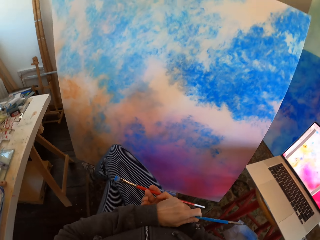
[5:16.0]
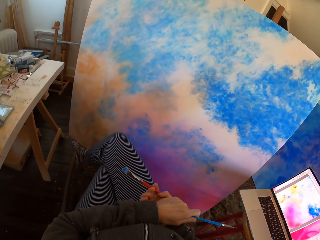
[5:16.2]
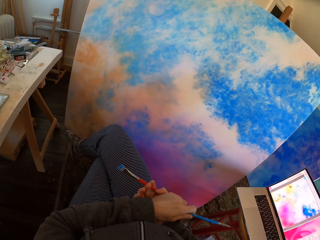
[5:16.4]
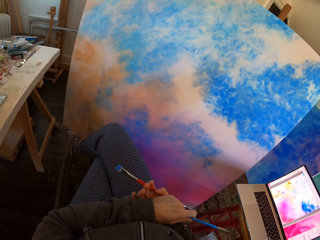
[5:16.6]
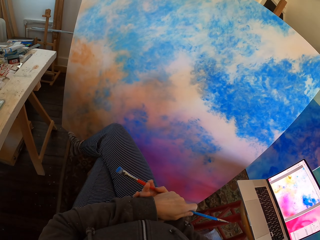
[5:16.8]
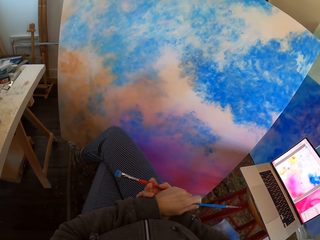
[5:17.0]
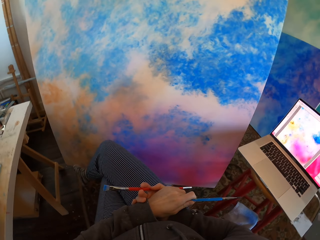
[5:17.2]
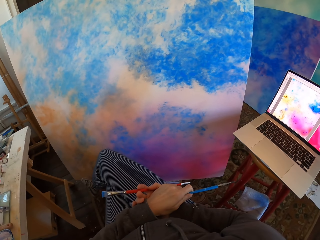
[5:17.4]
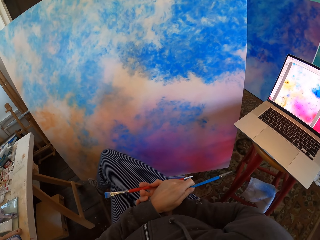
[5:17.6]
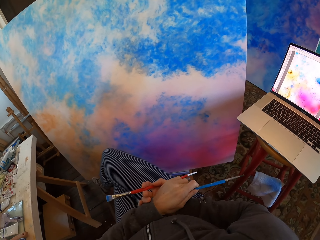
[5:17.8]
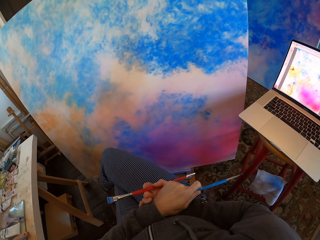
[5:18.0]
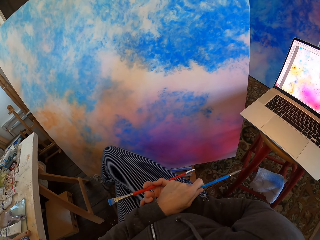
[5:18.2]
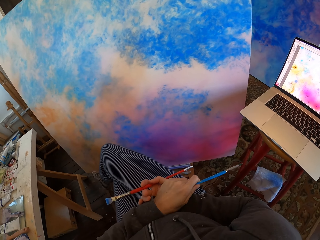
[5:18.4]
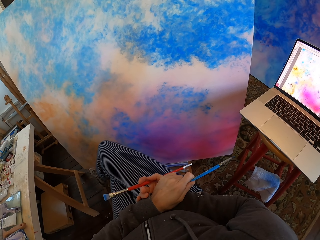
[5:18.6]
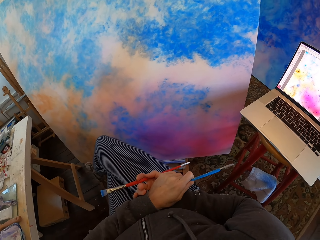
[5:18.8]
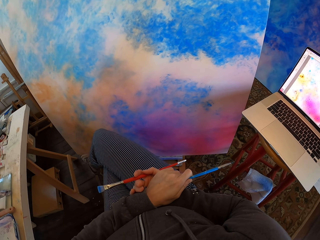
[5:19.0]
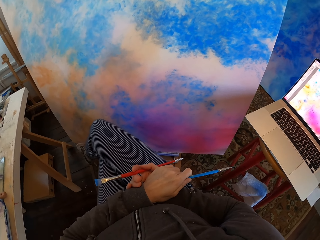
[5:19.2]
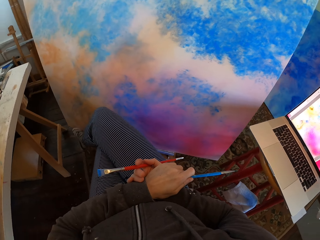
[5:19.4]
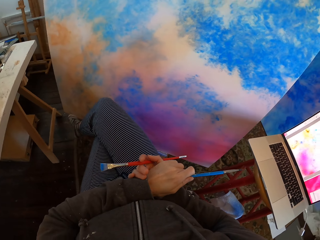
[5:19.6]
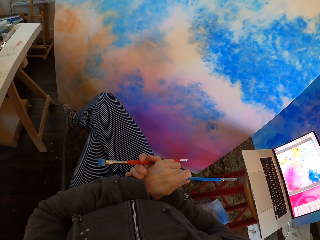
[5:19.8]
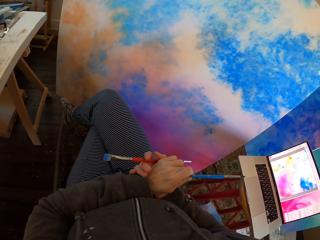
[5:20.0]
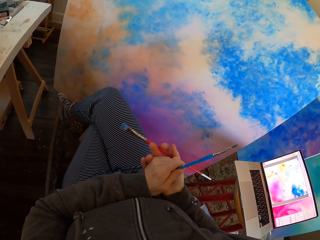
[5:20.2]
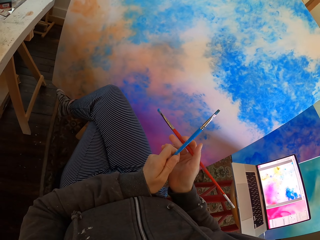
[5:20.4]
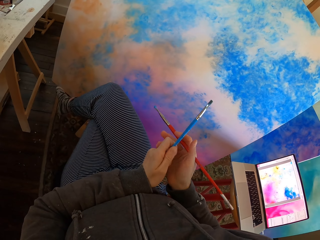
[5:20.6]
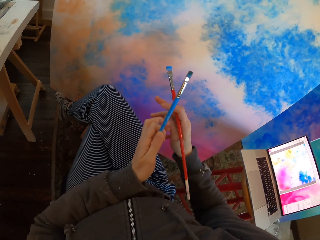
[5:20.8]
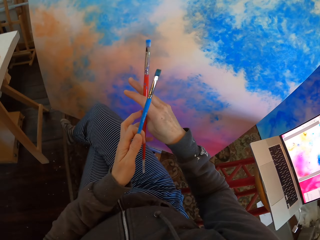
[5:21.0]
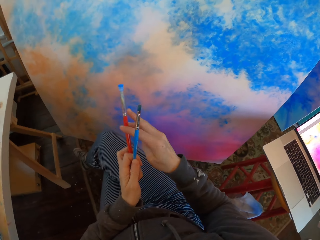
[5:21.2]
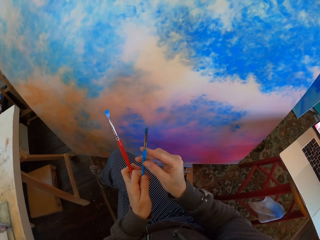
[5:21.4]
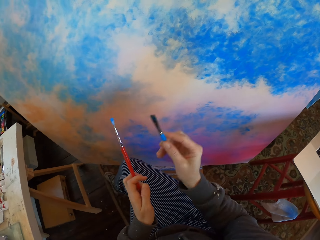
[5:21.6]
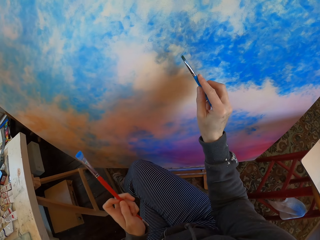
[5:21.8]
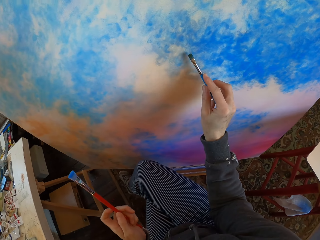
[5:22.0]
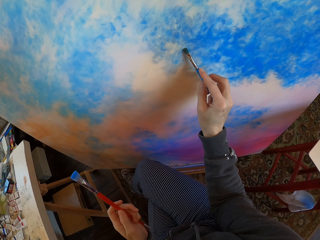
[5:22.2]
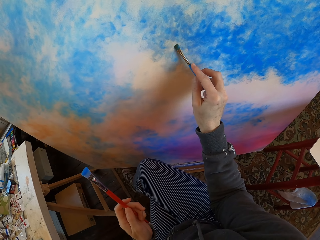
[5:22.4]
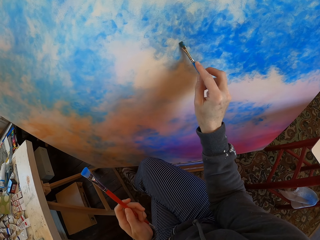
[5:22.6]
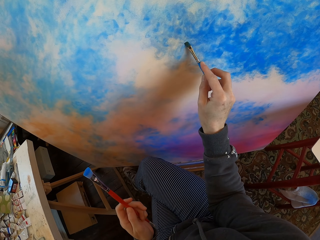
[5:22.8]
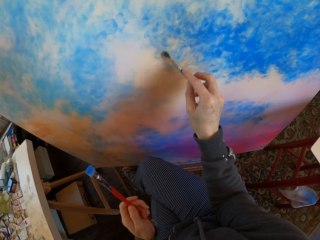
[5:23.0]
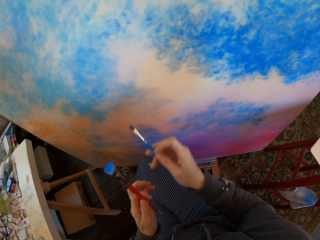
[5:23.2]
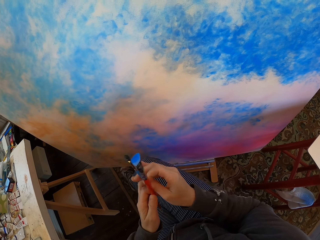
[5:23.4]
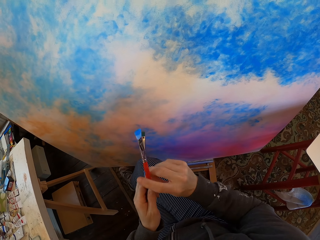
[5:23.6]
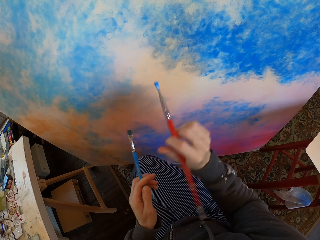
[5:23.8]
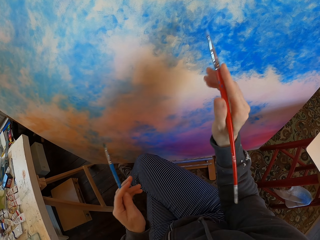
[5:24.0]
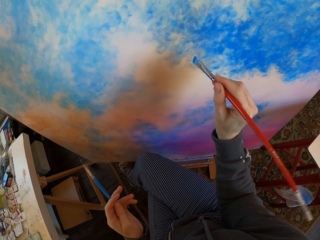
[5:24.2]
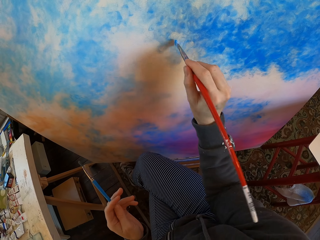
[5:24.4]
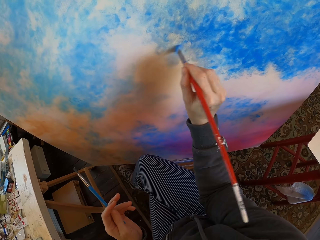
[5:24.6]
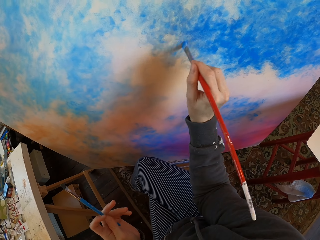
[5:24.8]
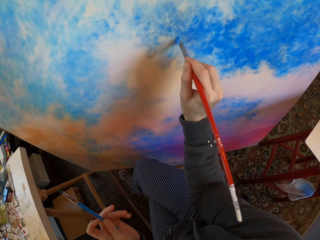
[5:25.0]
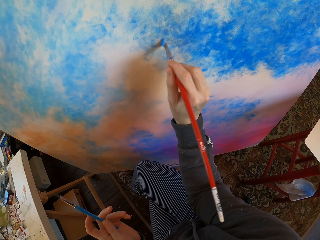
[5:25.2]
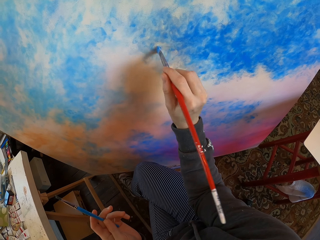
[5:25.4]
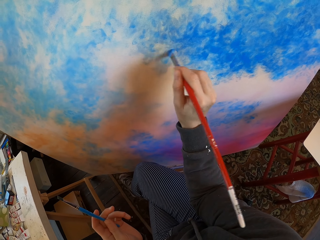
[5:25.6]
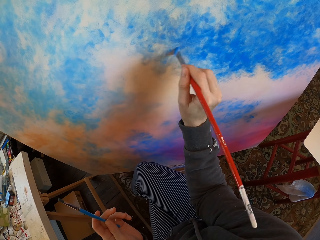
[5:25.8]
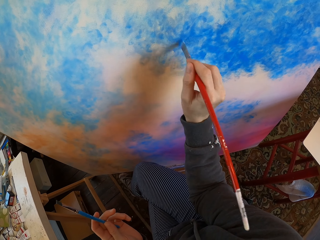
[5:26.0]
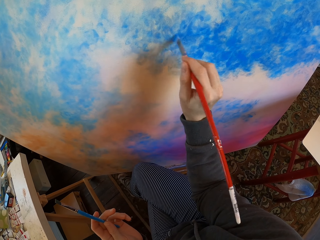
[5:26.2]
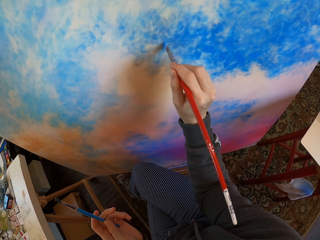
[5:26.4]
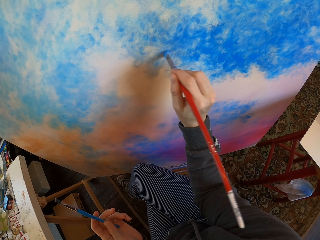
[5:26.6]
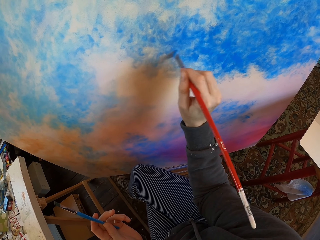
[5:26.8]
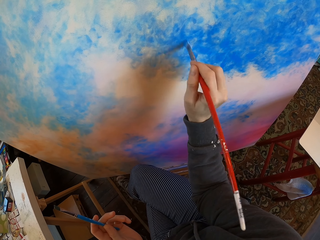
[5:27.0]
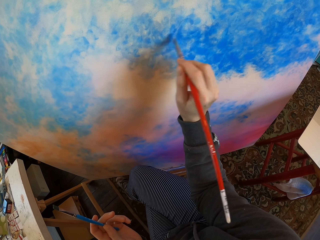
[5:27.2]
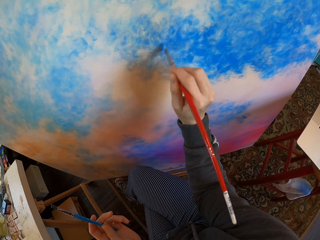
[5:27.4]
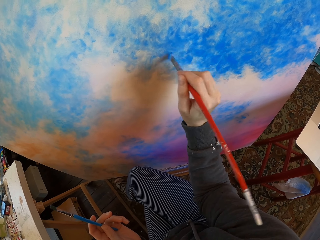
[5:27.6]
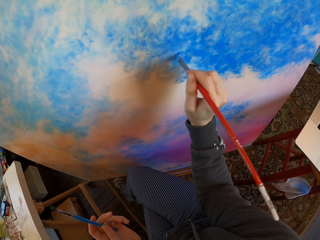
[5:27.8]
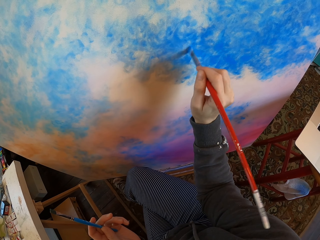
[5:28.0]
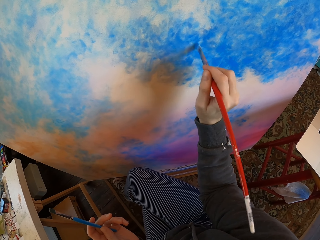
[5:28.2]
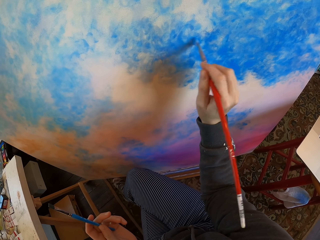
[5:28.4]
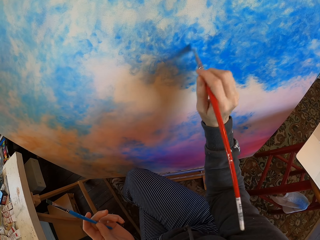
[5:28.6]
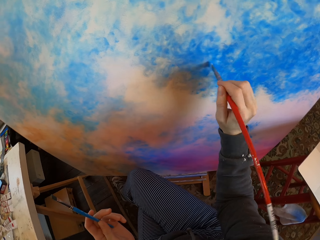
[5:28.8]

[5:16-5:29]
The camera wearer turns to the side. He holds a drawing color brush. He paints on the manila paper with a brush. He holds the paint brush with his hands. He paints on the manila paper with the brush.

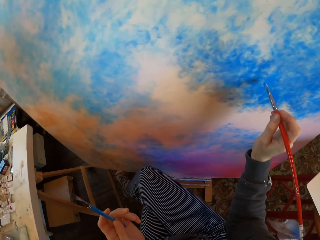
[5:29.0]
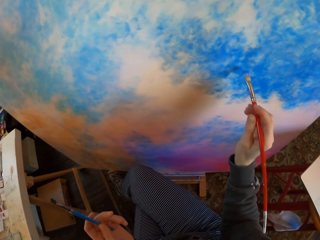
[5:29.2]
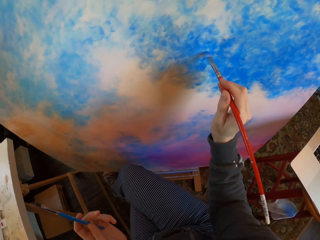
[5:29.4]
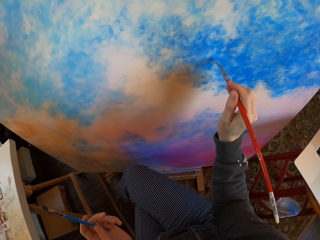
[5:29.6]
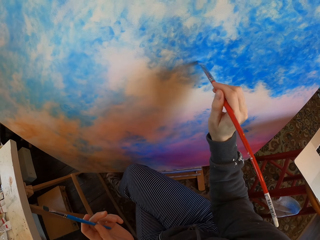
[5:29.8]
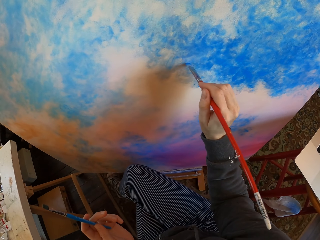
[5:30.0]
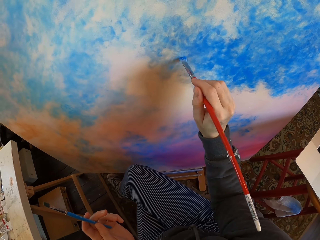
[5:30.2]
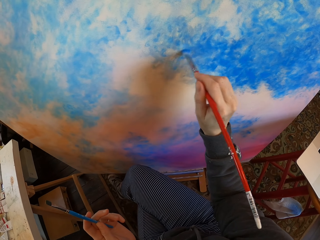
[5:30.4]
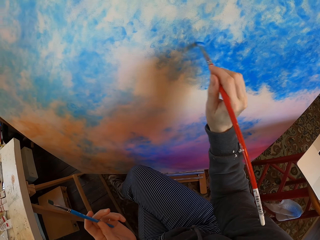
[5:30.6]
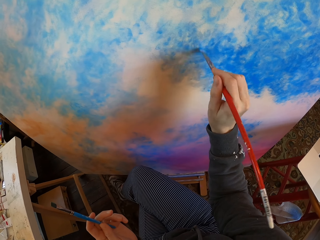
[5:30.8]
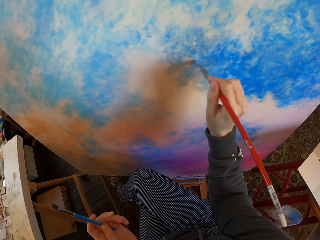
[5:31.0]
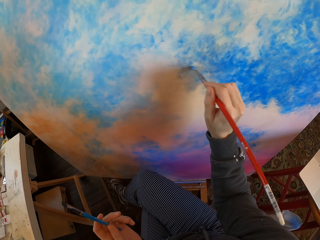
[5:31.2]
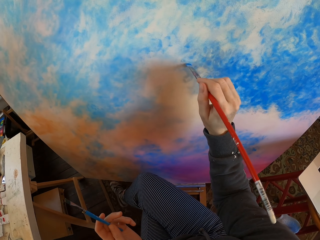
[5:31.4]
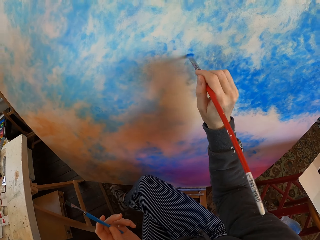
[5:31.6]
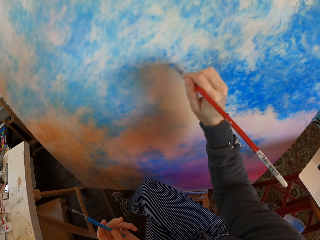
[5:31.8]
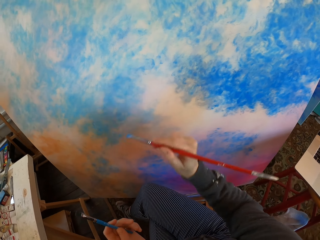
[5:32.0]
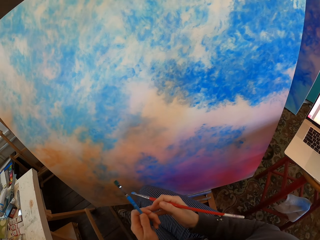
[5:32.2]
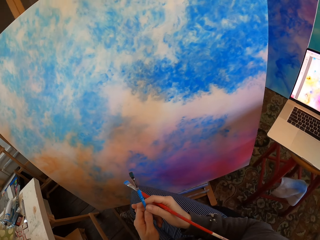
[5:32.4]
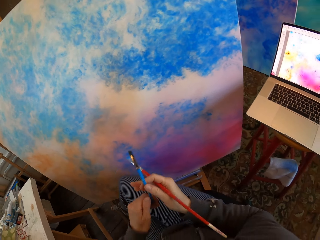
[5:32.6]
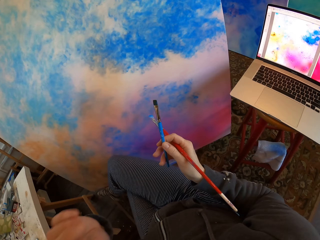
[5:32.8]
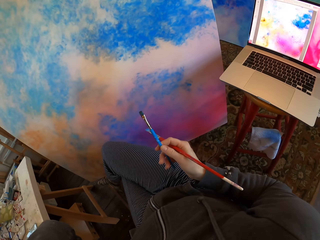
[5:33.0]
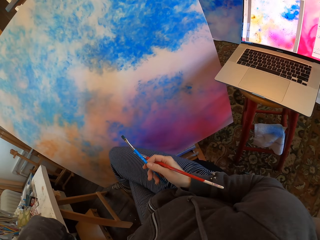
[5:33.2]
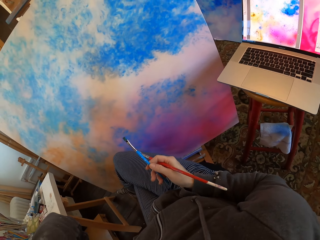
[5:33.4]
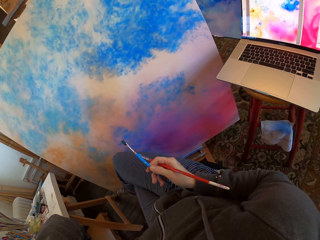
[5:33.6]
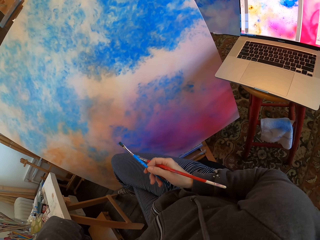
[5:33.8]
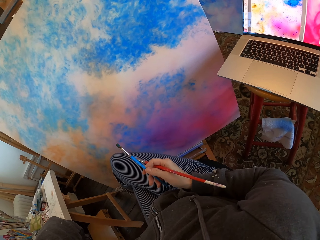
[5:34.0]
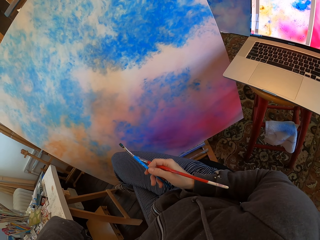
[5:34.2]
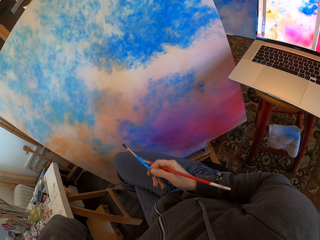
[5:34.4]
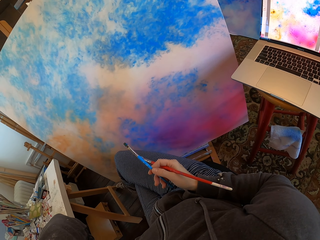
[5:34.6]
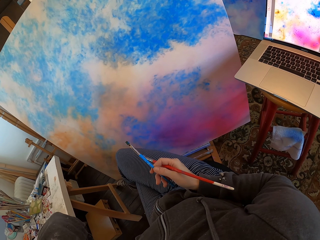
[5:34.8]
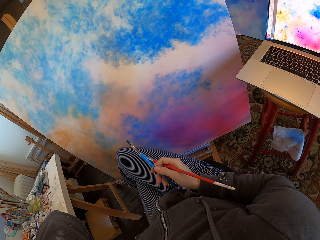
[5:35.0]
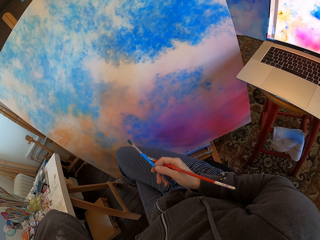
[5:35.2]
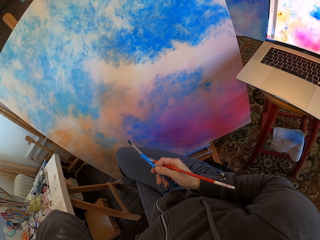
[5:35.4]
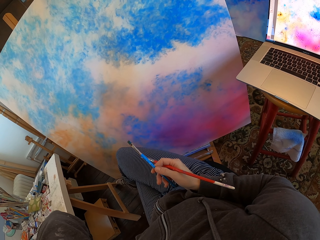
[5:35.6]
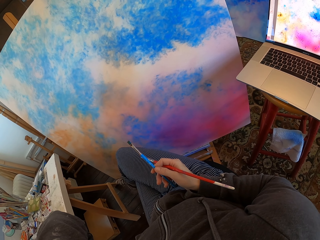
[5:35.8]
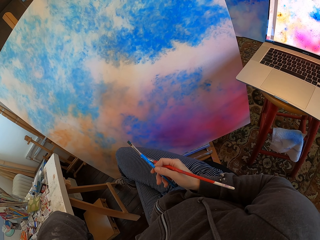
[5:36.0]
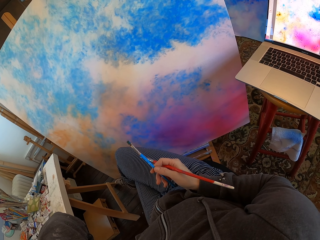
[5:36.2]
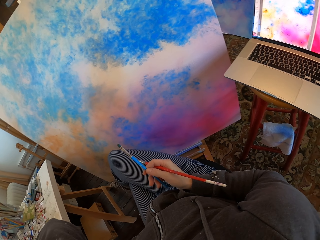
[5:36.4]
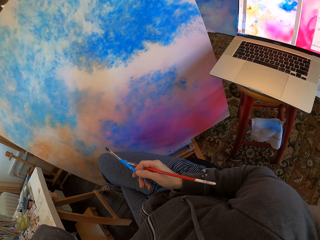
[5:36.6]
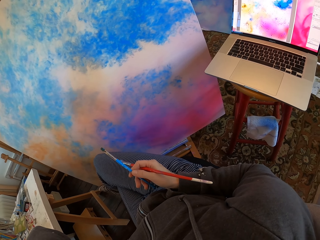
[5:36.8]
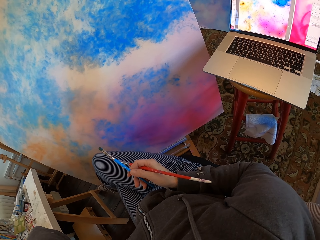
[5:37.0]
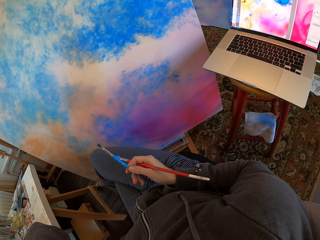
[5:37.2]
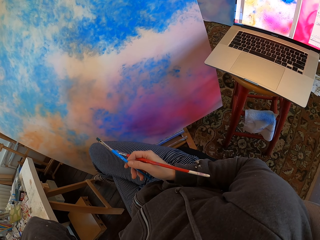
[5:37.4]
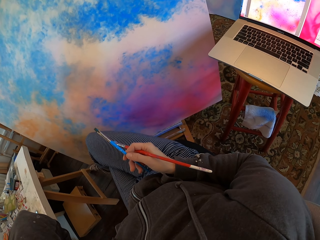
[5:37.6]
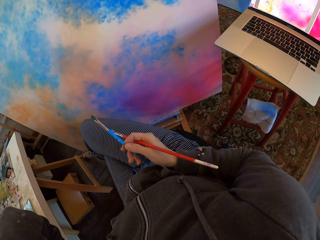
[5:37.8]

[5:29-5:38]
The camera wearer holds the paint brush with his hands. He turns to the side. He holds a drawing color brush. He turns to the side.
